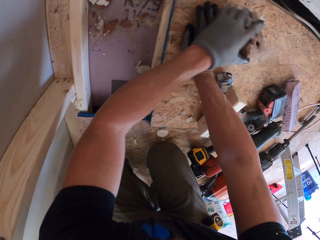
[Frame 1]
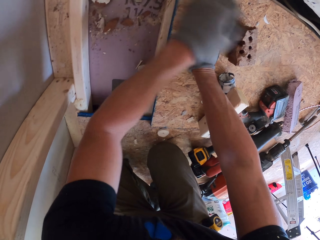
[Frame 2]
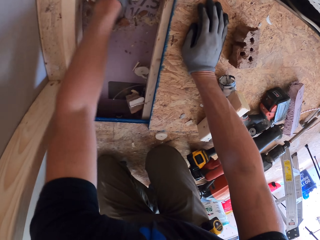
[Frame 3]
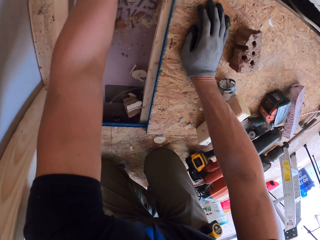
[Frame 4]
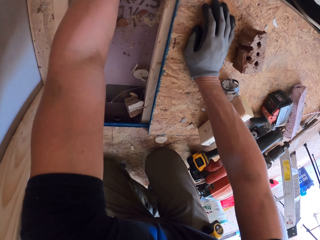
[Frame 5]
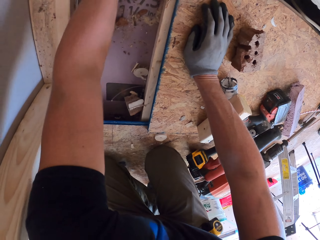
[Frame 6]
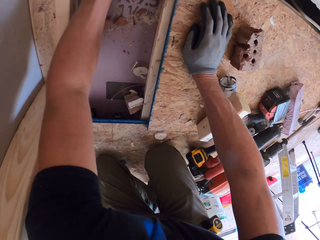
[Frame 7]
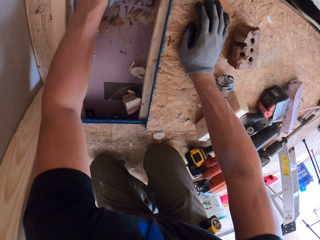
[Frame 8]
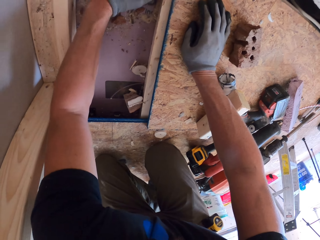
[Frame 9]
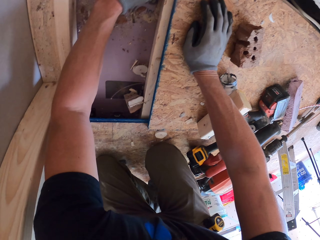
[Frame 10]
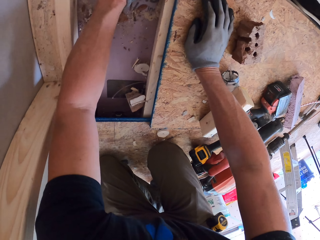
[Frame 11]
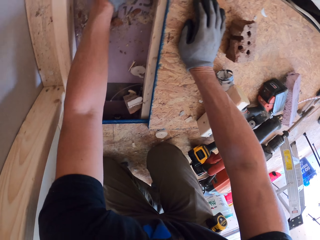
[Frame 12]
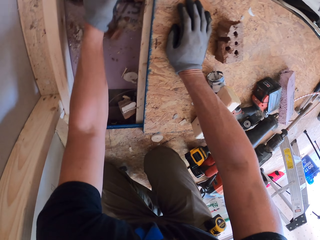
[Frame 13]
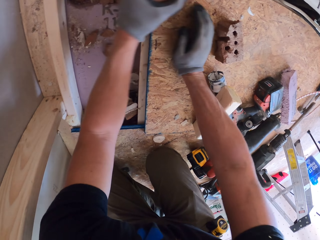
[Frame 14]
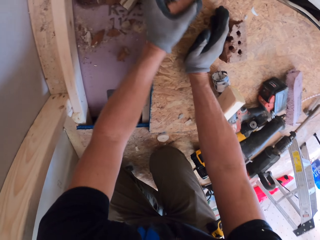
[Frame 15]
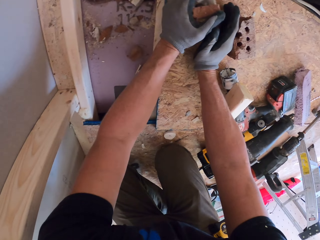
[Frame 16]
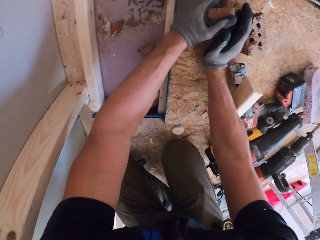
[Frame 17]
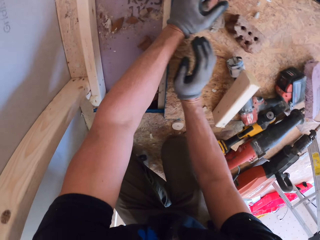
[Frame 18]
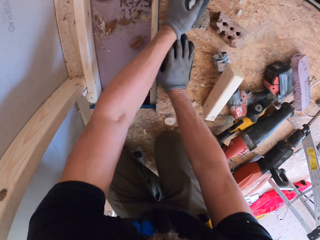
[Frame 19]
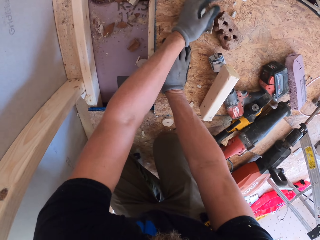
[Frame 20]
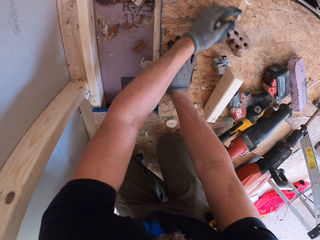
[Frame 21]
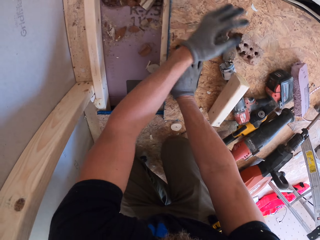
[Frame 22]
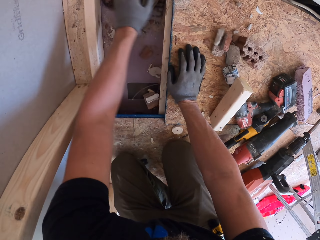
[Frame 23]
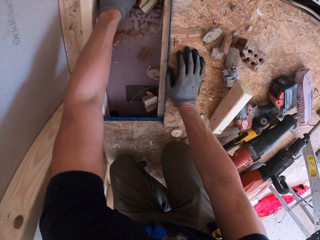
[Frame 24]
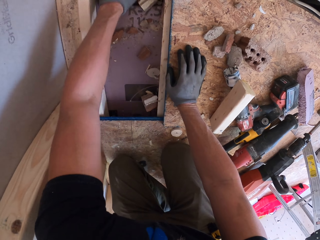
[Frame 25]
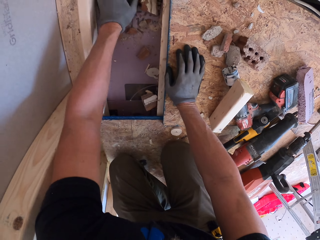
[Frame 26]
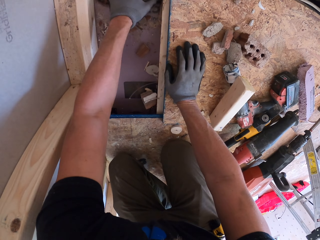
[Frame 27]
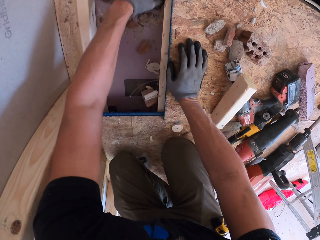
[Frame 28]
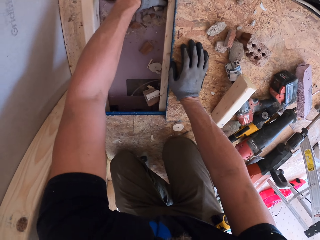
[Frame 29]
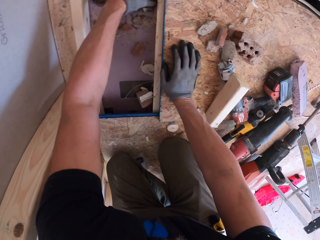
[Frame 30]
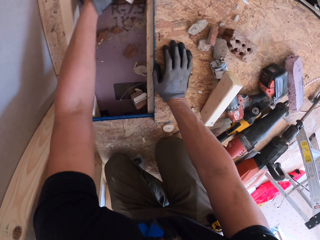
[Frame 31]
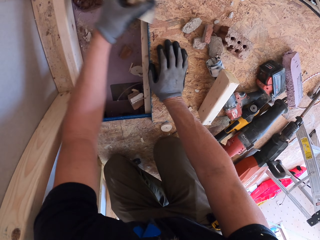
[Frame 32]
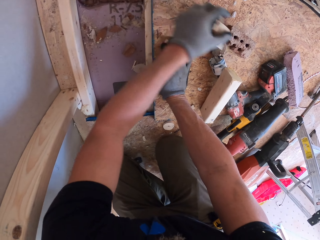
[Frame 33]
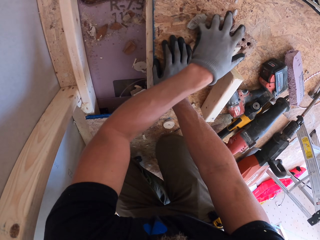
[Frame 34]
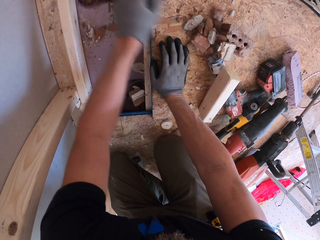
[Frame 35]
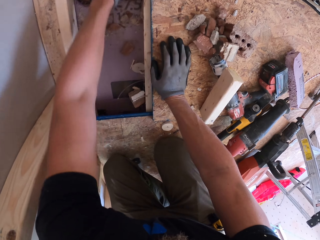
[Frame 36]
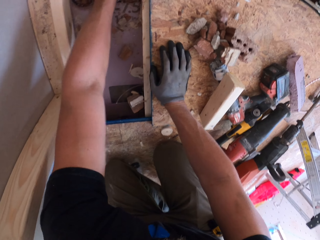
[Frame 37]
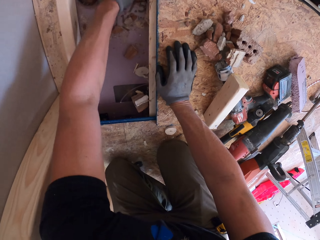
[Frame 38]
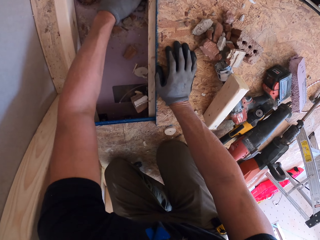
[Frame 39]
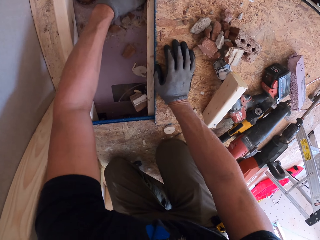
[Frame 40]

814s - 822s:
The camera wearer puts down the brick. They take the brick. They put down the brick.

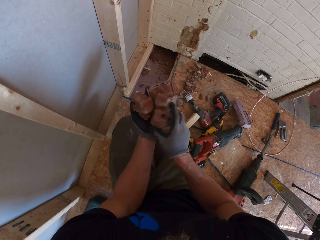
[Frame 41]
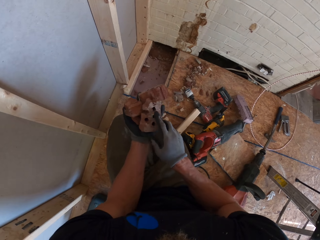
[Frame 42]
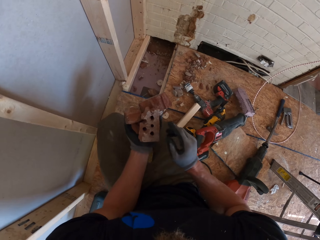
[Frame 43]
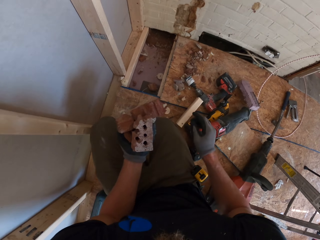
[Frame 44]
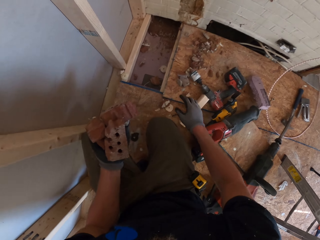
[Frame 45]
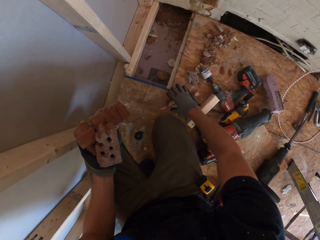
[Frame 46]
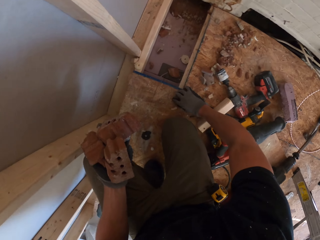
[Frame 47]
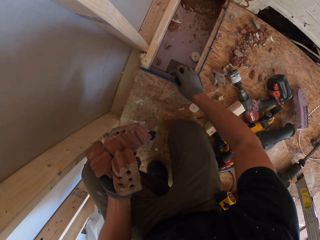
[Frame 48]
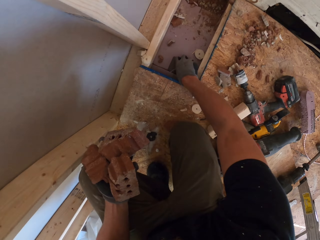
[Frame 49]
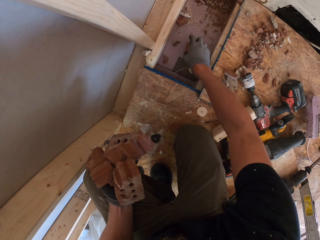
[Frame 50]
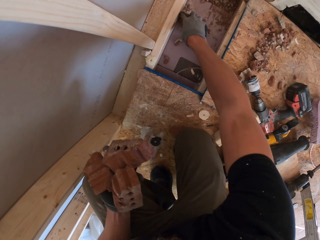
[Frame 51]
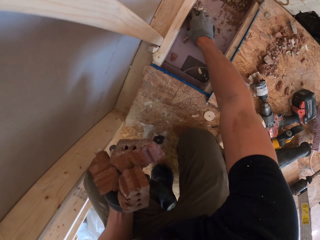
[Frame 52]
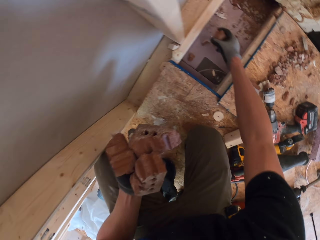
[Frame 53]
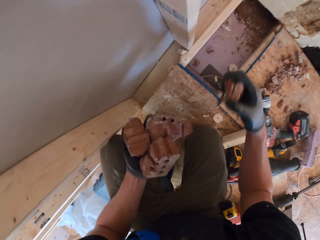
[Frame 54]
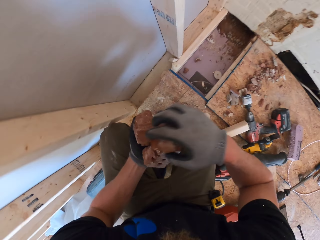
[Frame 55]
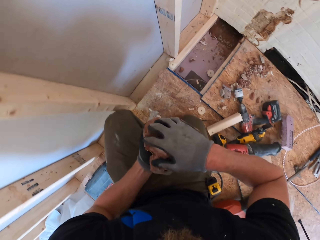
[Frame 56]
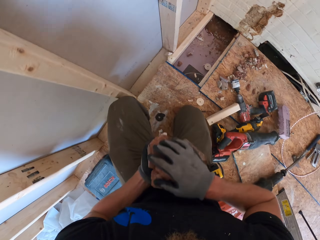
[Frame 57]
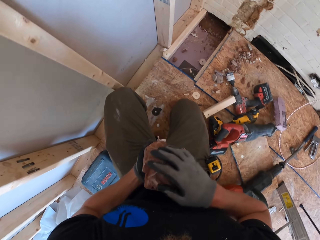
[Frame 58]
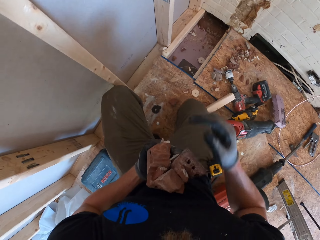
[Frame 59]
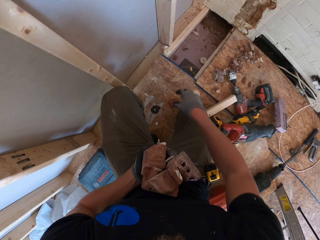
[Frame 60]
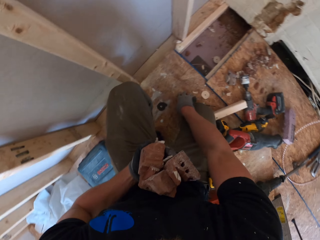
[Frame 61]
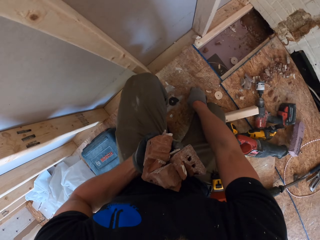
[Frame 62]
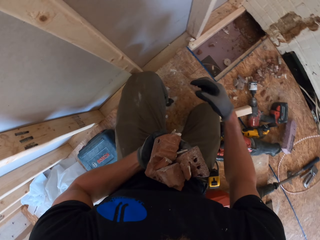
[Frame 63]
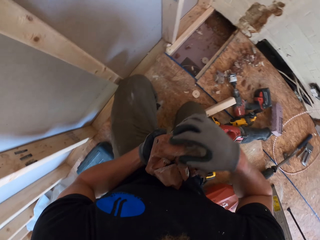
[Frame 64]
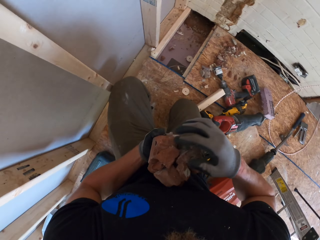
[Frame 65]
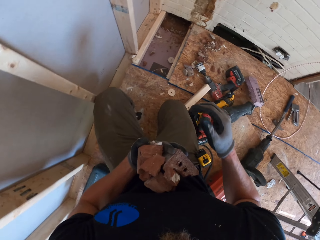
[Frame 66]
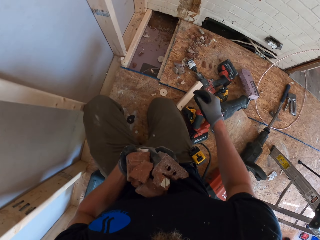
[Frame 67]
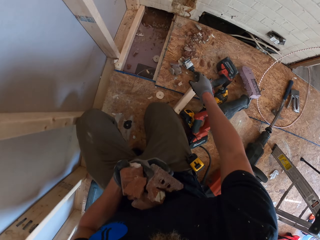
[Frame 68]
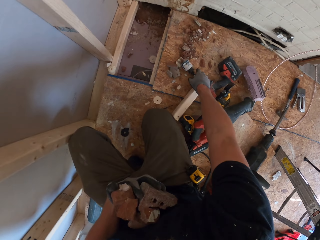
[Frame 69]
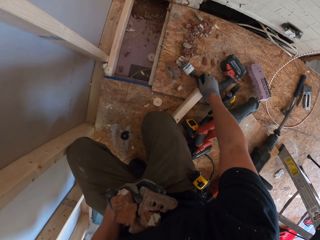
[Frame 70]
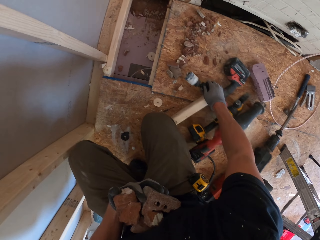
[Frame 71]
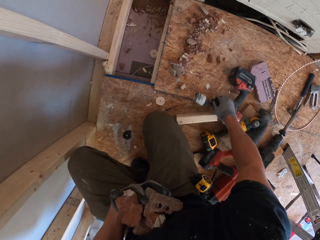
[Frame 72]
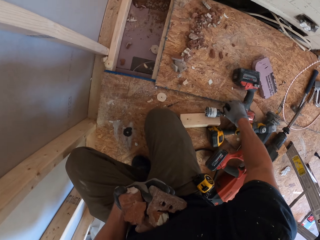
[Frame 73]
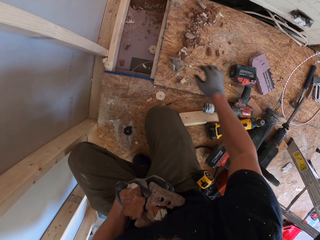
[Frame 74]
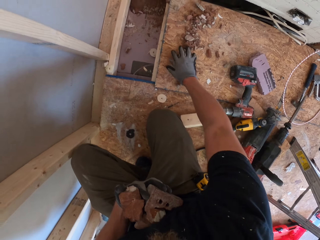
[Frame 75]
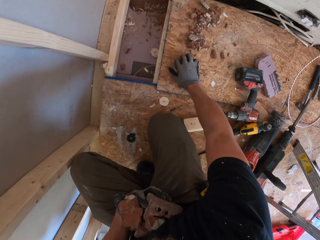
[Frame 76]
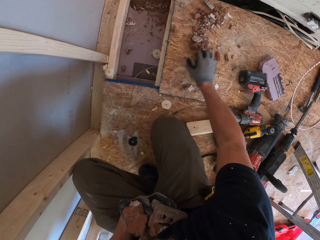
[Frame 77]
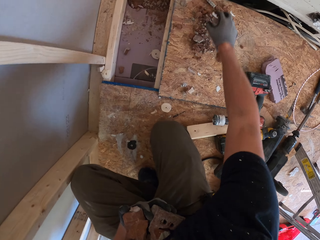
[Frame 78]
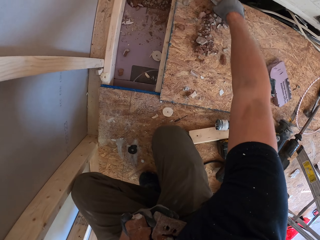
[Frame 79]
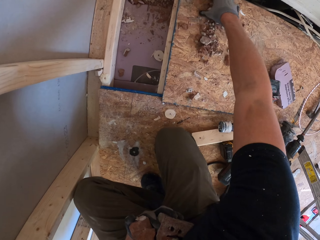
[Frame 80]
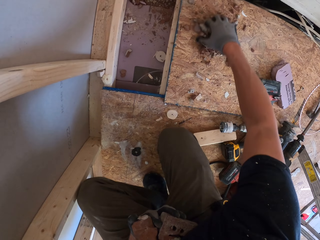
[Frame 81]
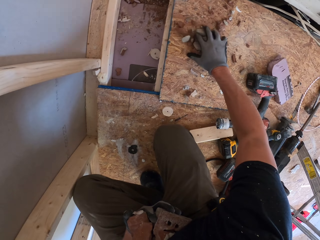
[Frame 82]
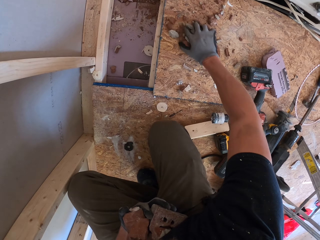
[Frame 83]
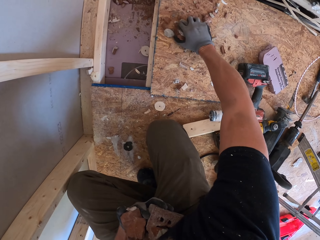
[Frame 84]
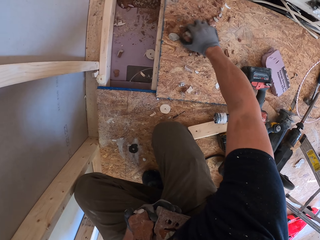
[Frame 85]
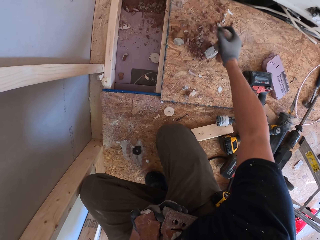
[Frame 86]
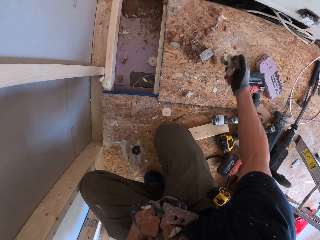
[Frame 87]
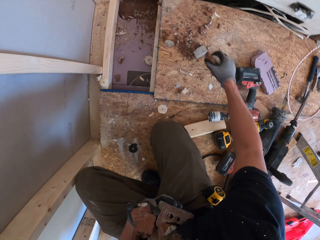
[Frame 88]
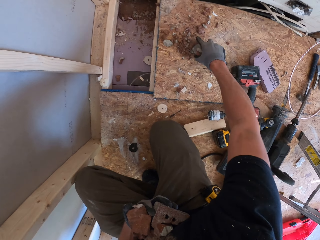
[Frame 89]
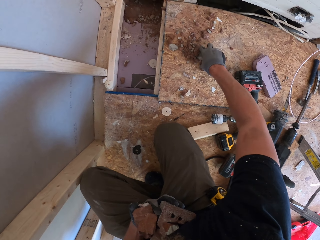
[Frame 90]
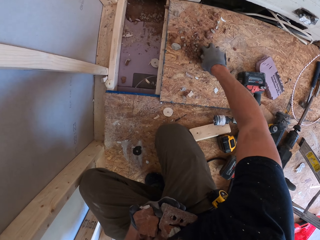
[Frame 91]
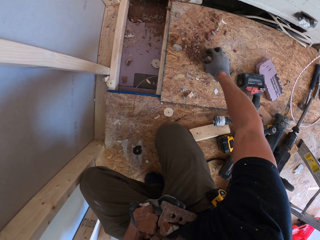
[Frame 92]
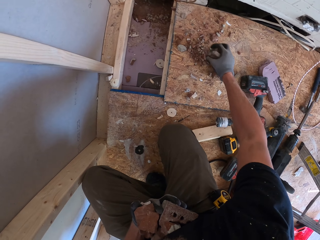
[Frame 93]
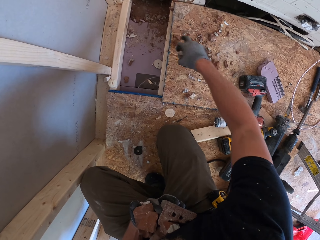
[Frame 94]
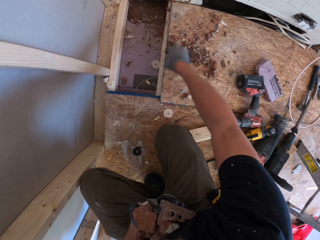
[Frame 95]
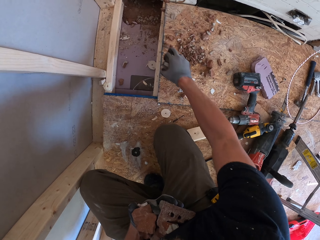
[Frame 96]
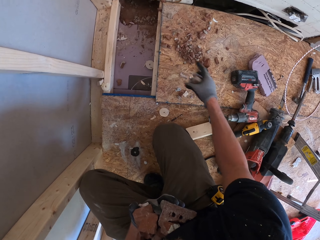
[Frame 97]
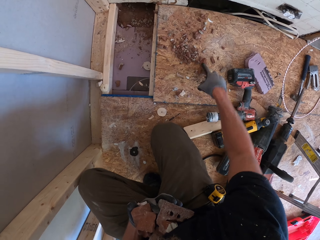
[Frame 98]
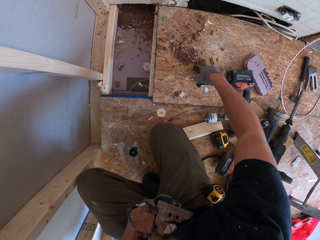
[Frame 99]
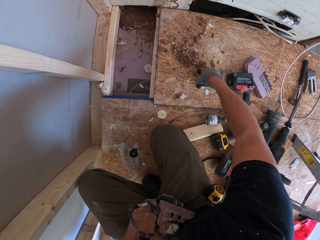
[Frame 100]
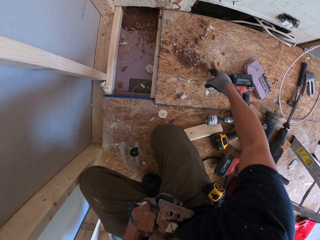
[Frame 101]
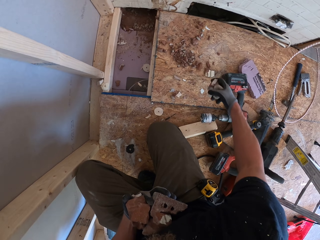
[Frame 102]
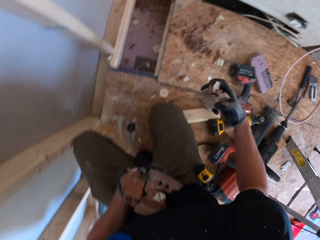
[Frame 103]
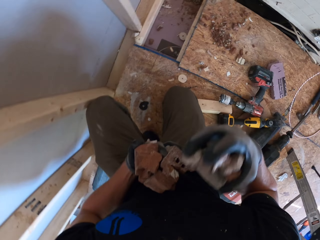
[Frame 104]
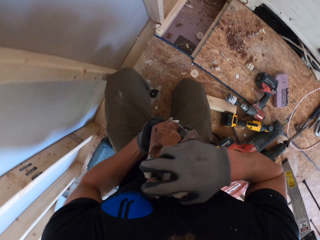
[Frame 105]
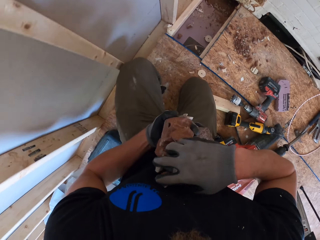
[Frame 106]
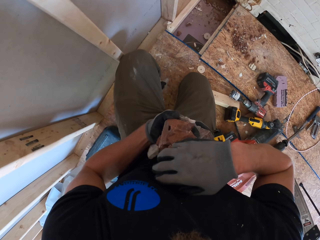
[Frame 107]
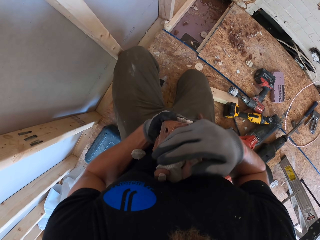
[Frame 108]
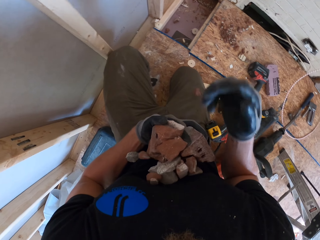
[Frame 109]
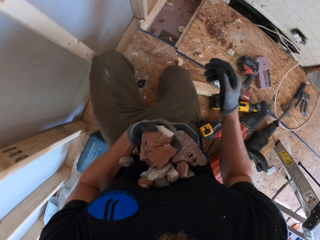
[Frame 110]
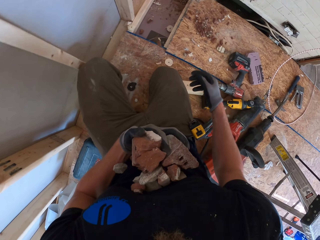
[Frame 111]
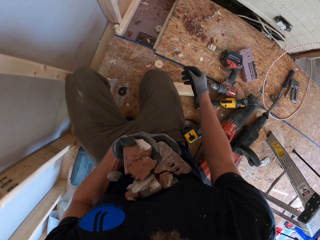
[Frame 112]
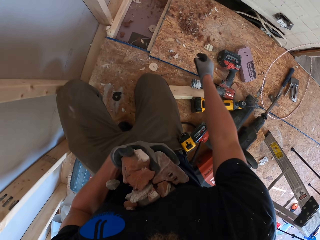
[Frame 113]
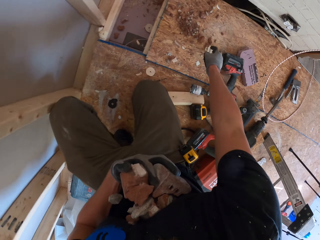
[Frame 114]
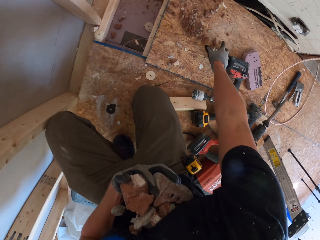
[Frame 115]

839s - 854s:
The camera wearer drops the rock. They collect the dust on the floor. They pick the rocks with the right hand. They carry the rocks with both hands. They push the tools aside with the right hand. They pick the rocks with the right hand repeatedly.
